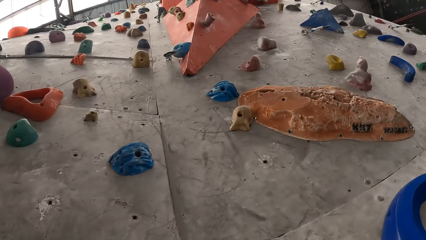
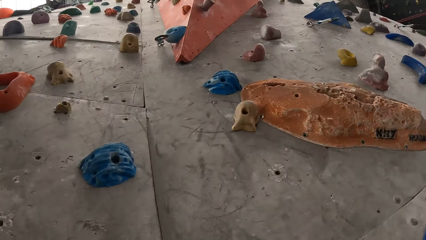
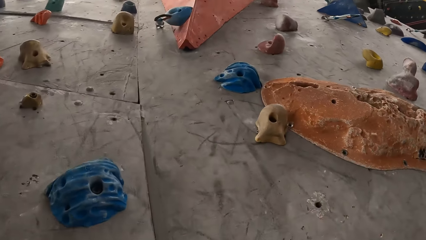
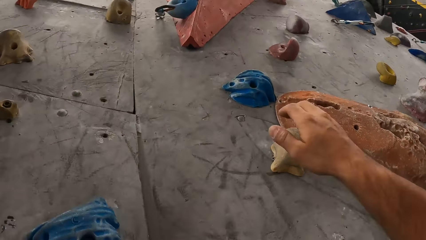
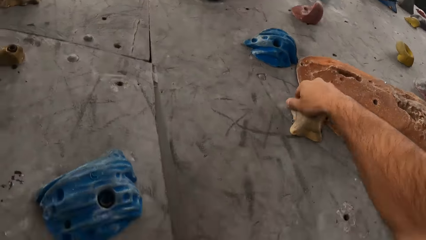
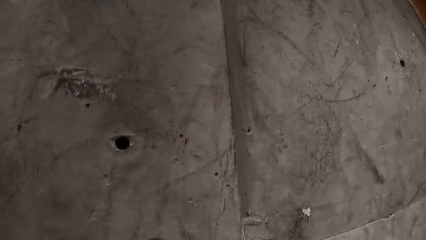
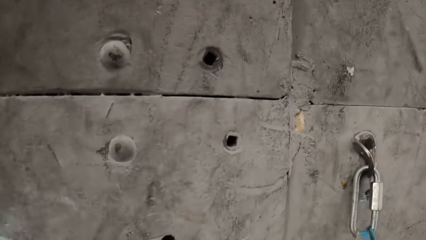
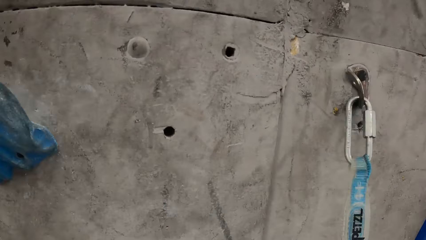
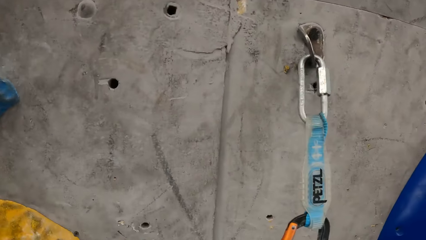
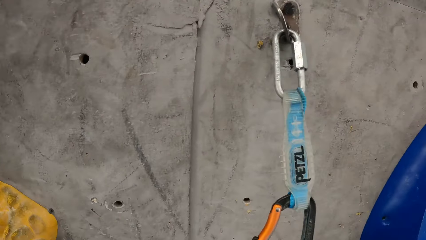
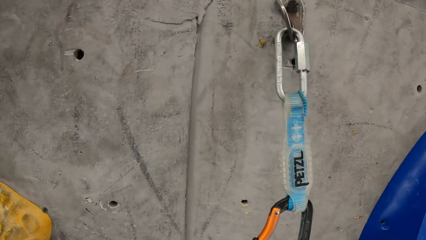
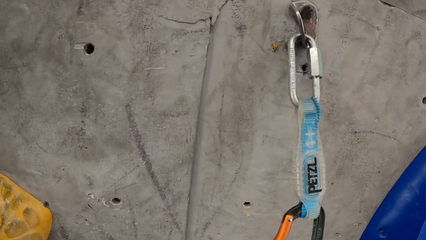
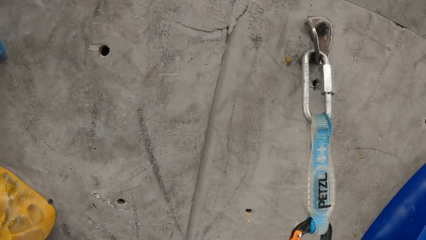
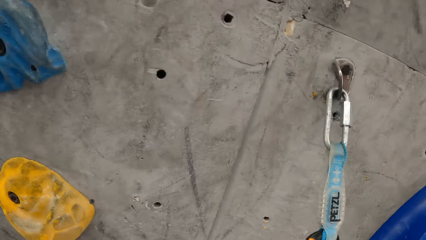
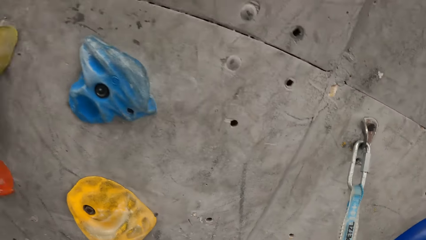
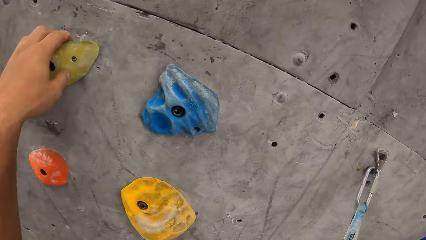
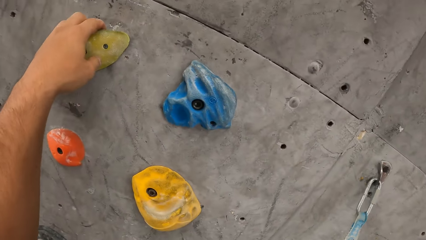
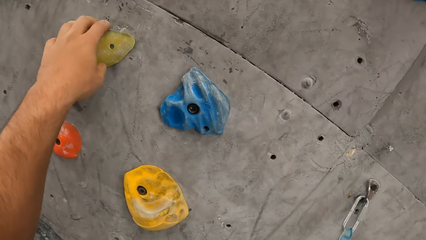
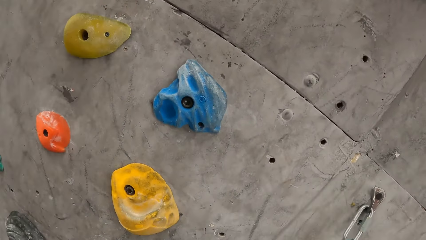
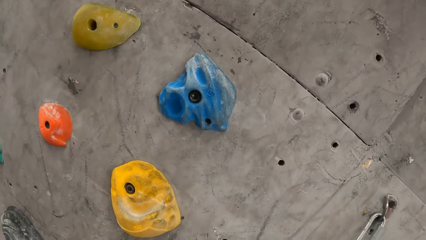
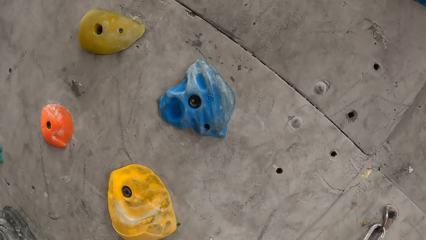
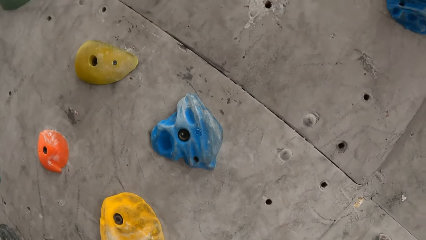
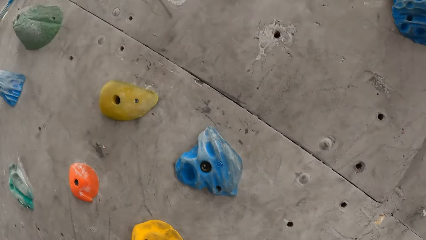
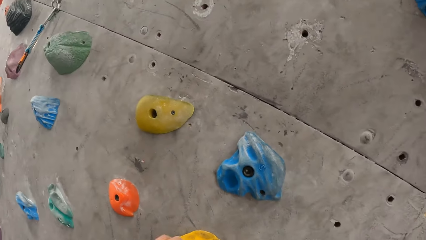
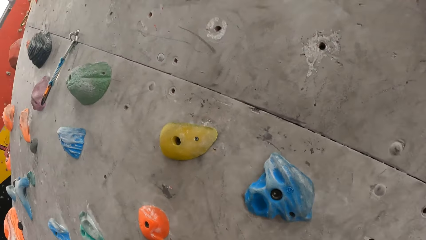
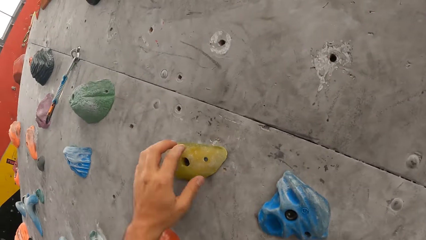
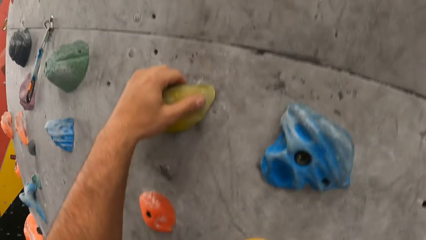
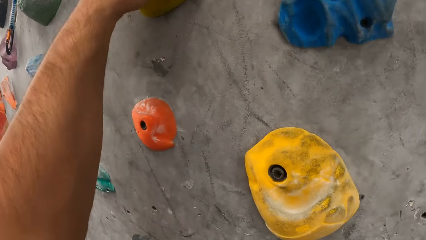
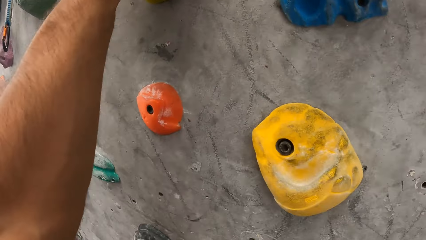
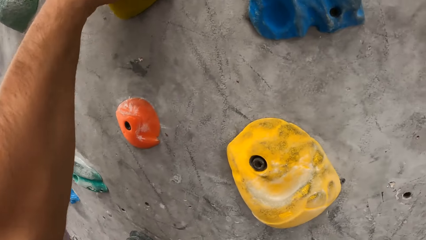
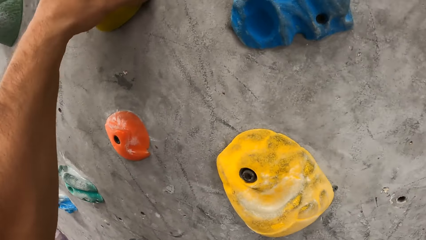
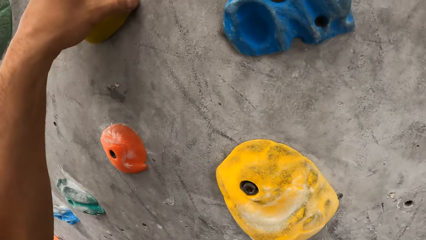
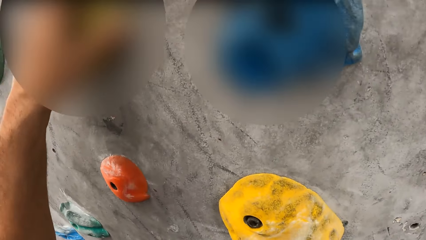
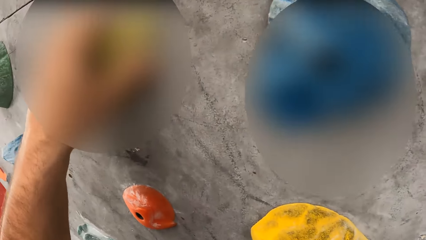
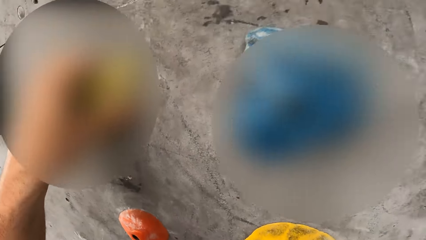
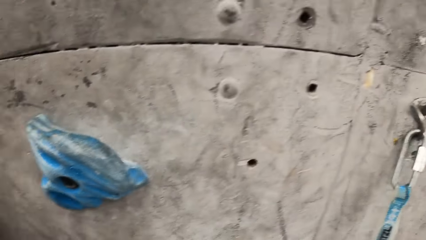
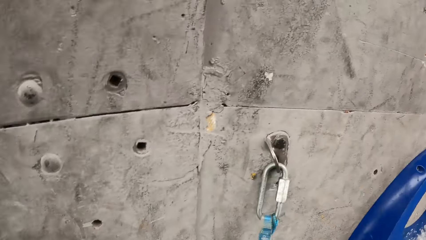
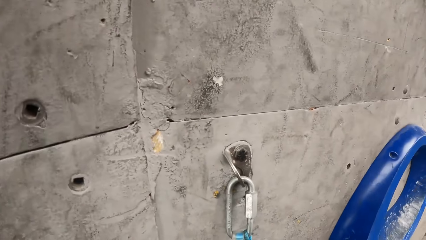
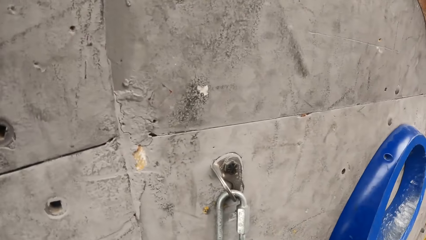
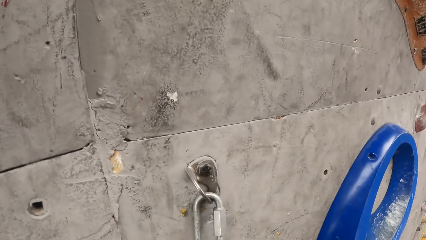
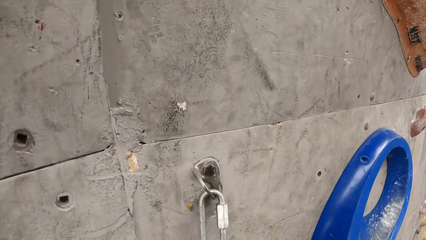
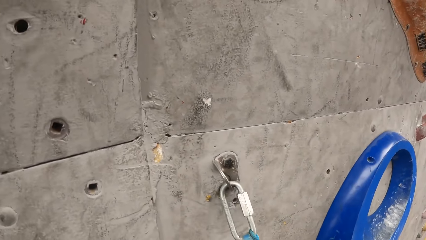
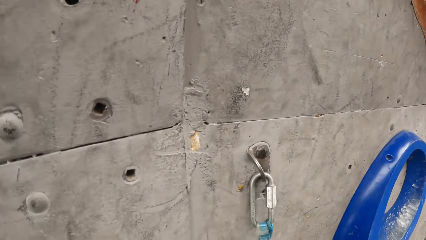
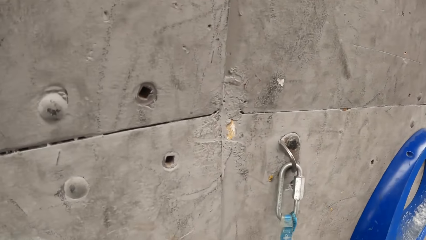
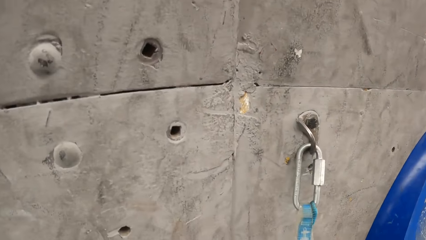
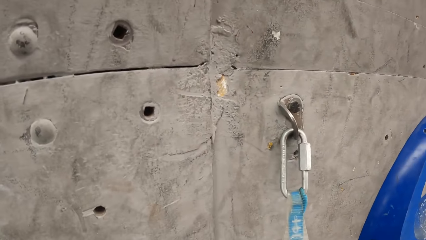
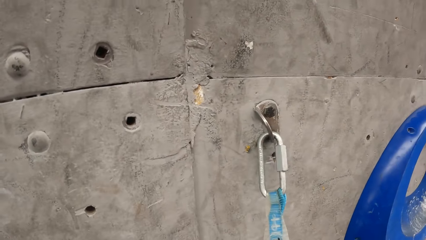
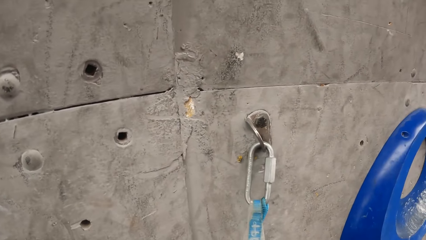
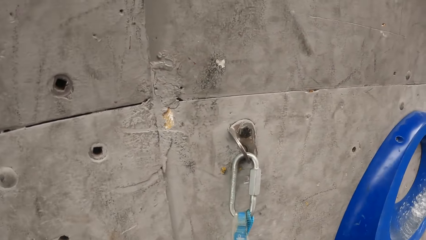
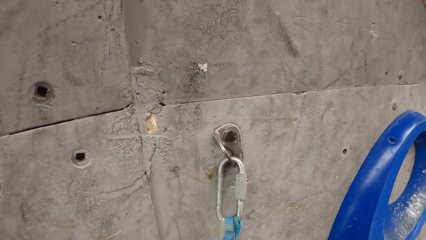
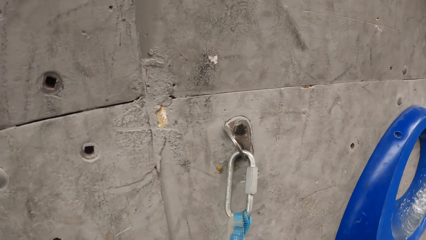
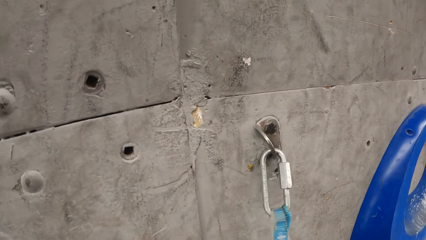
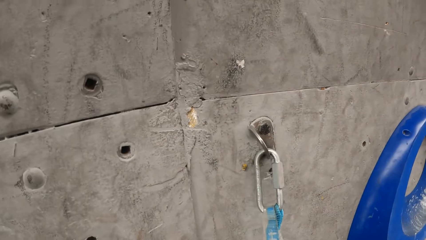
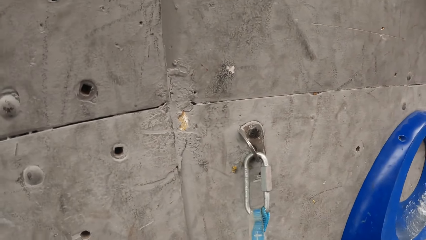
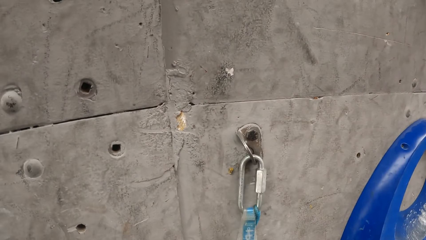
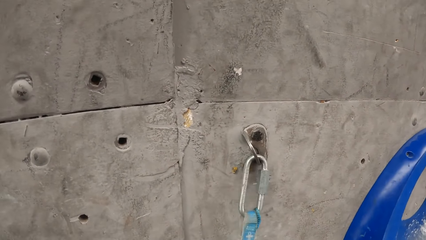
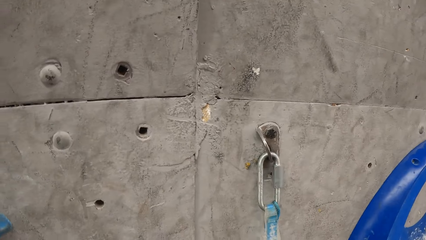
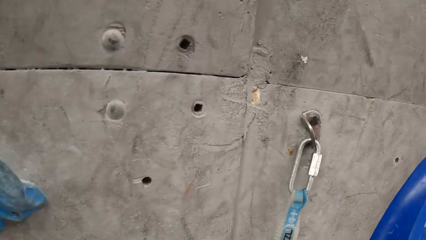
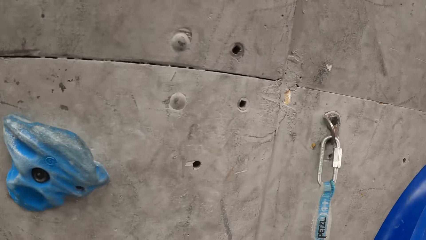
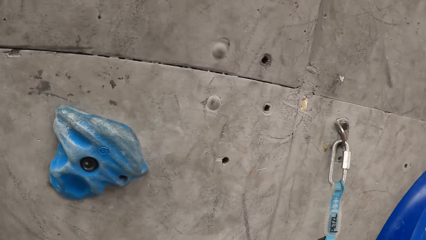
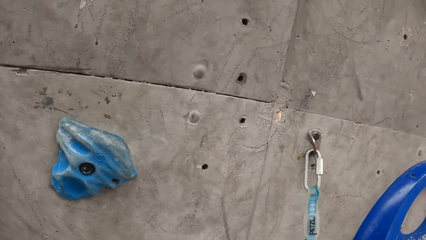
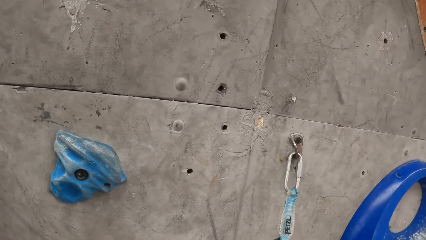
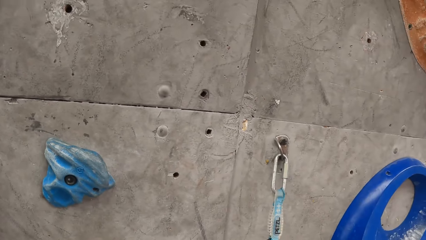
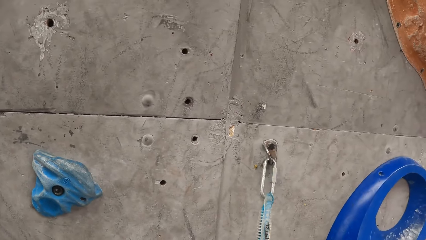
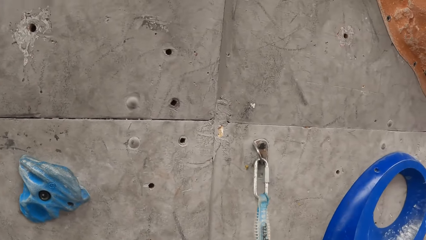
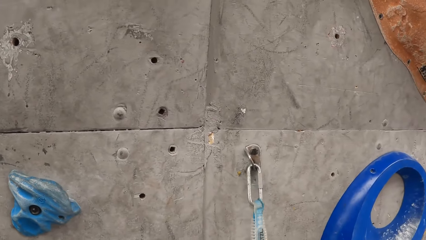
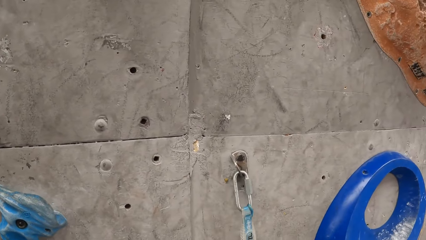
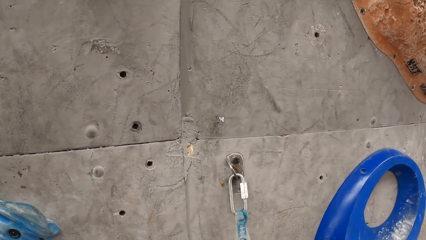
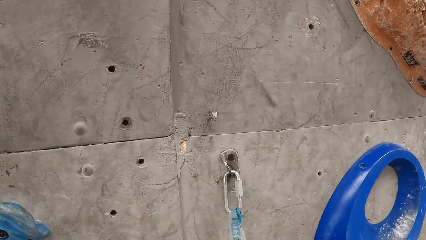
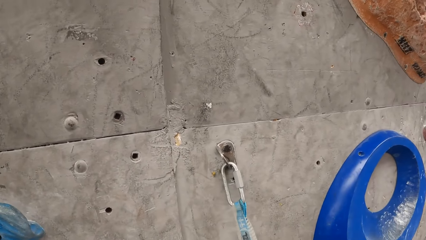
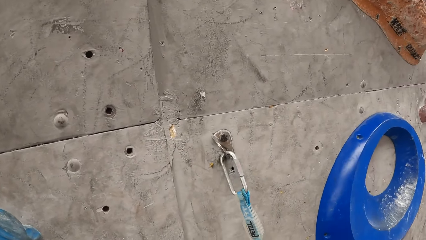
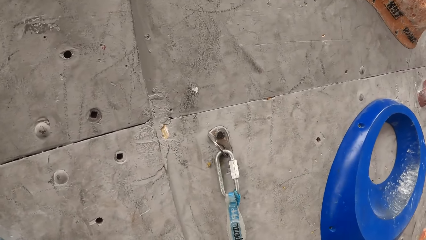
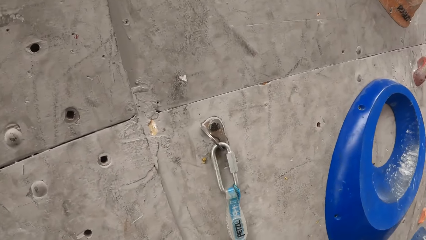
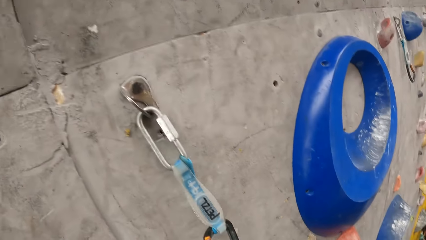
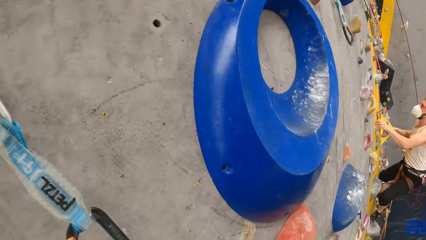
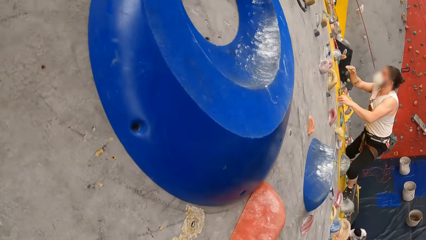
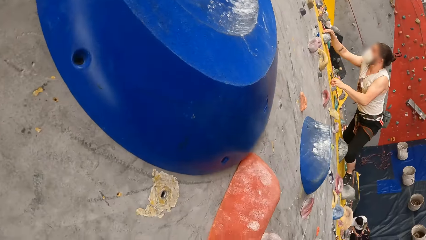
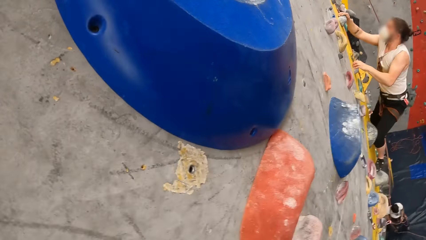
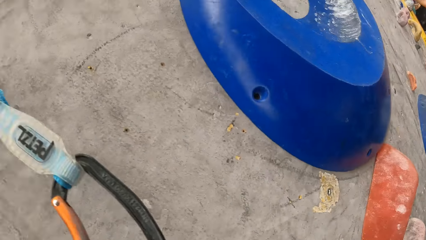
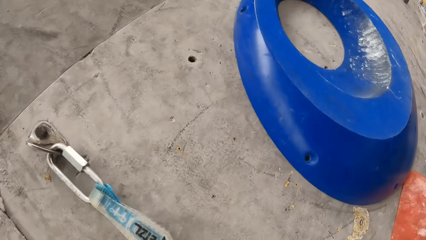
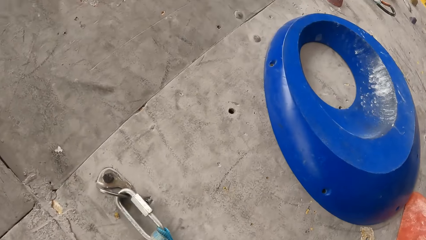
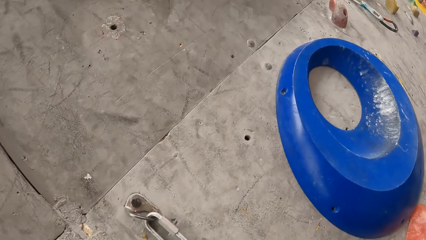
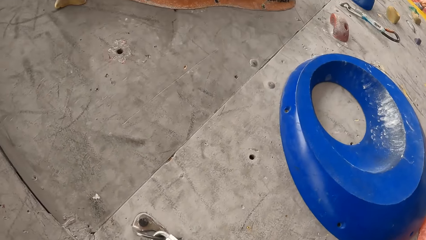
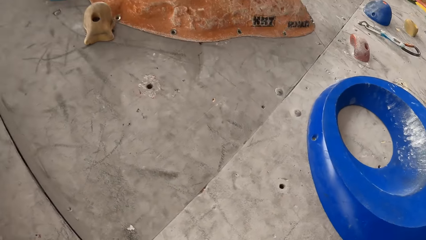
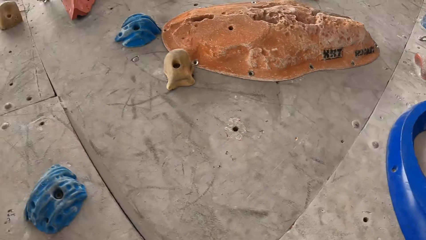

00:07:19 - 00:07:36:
The camera wearer climbs the wall. They look up the bouldering wall. They hold a climbing hold. They look down the bouldering wall. They let go of the climbing hold. They look left. They hold a climbing hold. They look down the bouldering wall. They look right. They look right again. They look around the wall.
